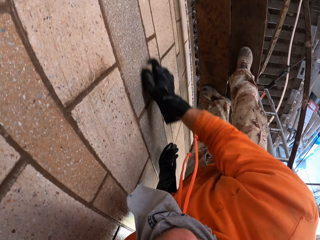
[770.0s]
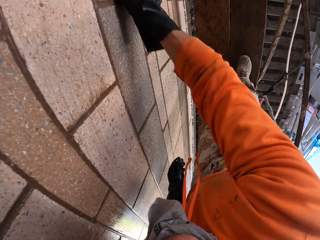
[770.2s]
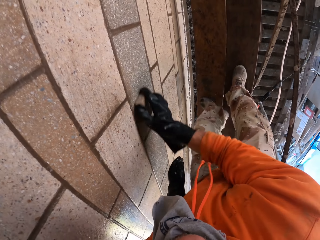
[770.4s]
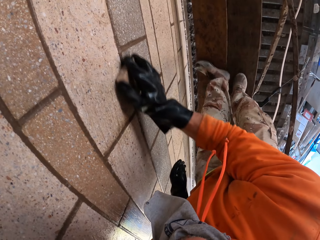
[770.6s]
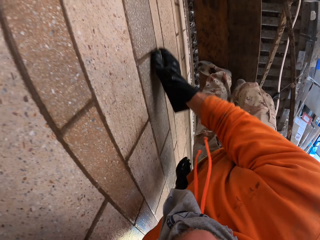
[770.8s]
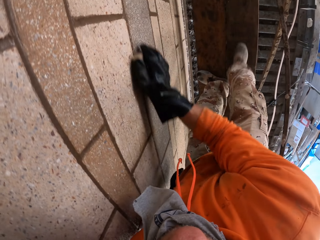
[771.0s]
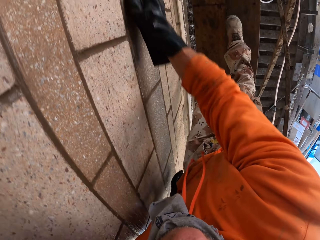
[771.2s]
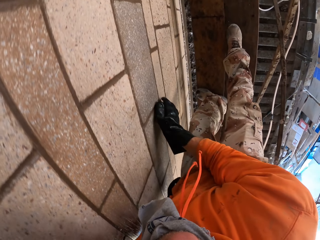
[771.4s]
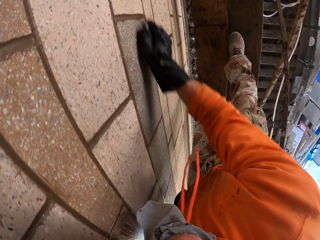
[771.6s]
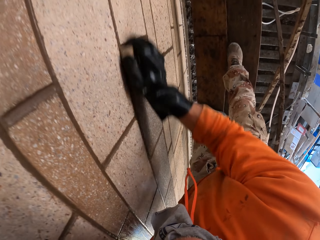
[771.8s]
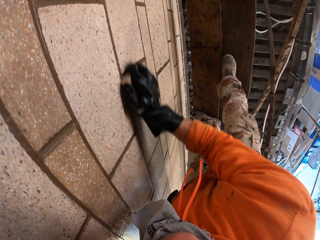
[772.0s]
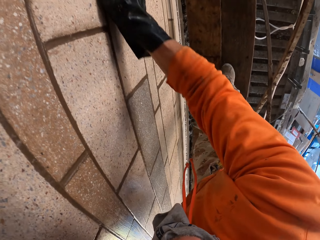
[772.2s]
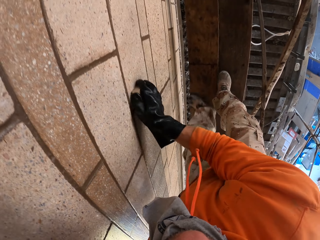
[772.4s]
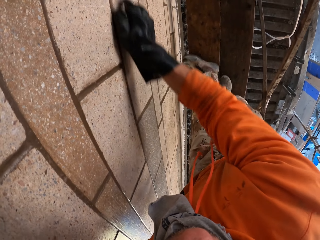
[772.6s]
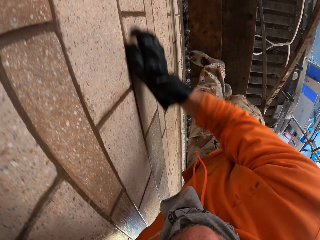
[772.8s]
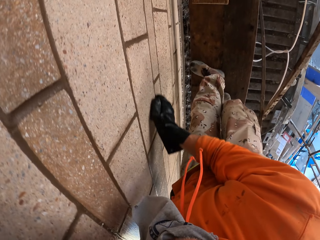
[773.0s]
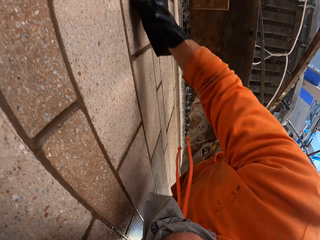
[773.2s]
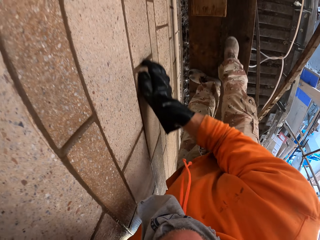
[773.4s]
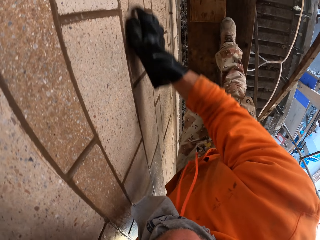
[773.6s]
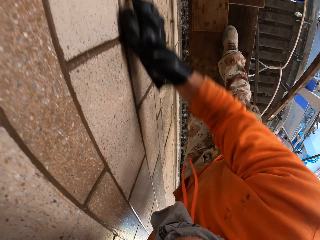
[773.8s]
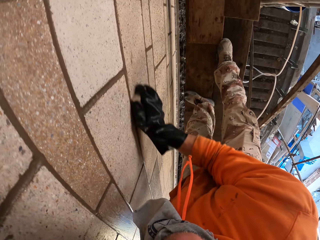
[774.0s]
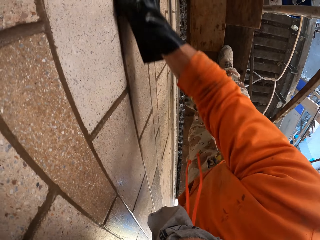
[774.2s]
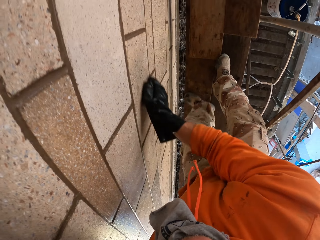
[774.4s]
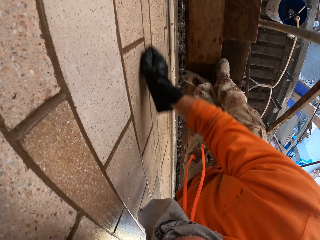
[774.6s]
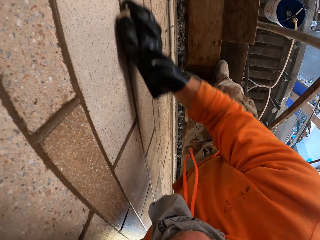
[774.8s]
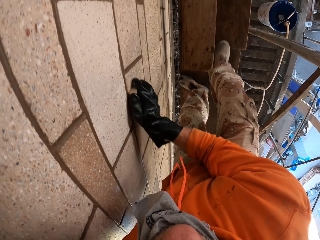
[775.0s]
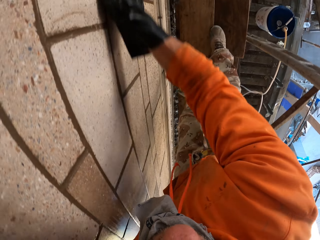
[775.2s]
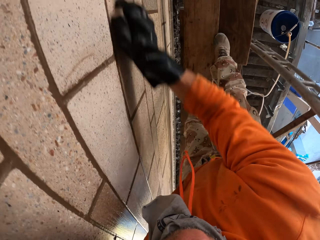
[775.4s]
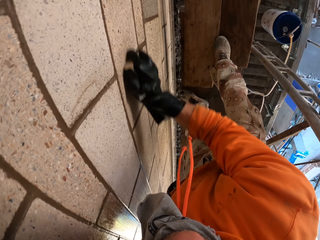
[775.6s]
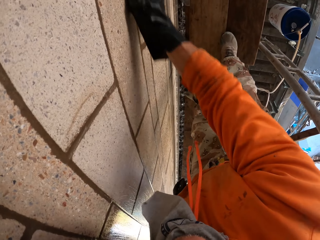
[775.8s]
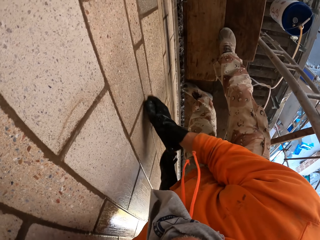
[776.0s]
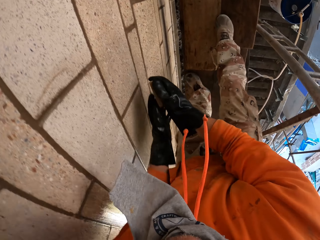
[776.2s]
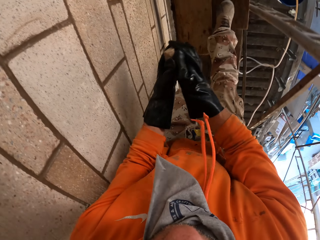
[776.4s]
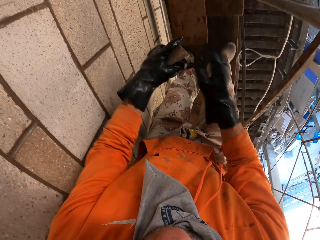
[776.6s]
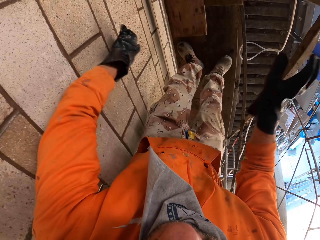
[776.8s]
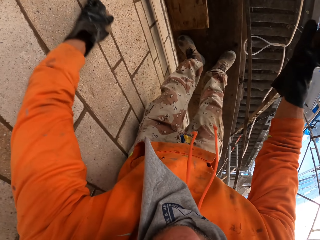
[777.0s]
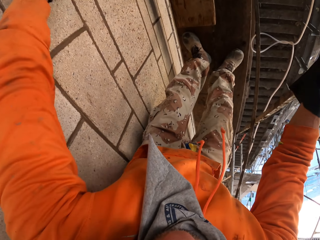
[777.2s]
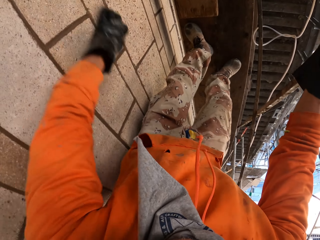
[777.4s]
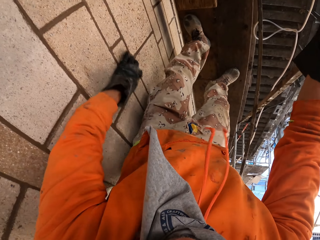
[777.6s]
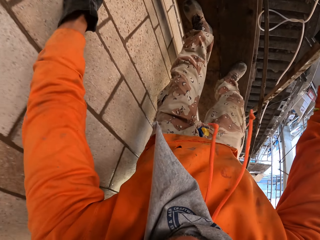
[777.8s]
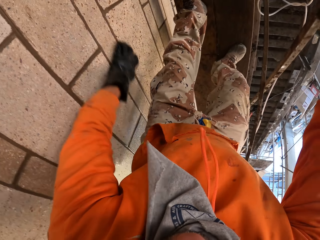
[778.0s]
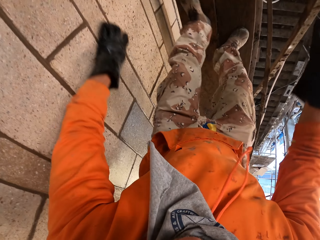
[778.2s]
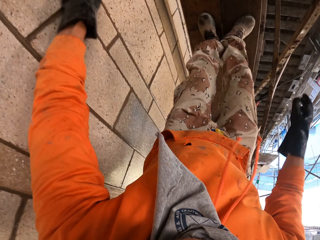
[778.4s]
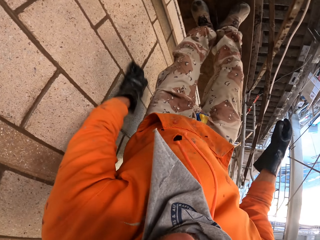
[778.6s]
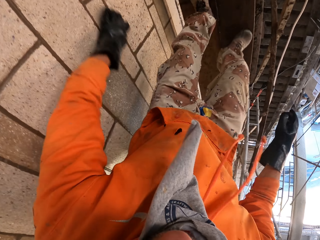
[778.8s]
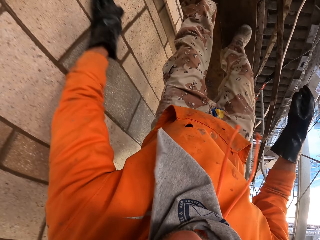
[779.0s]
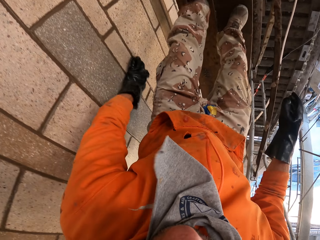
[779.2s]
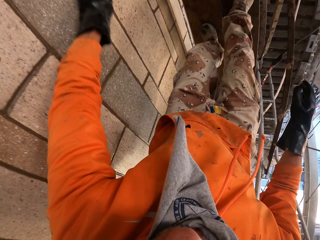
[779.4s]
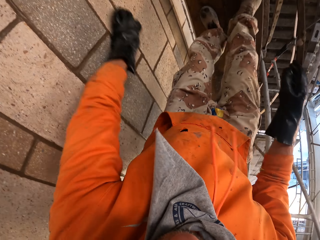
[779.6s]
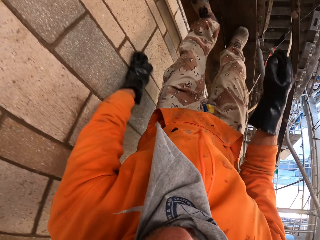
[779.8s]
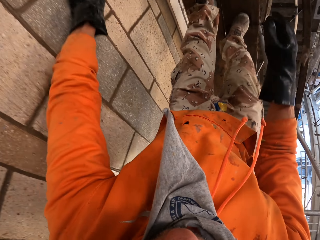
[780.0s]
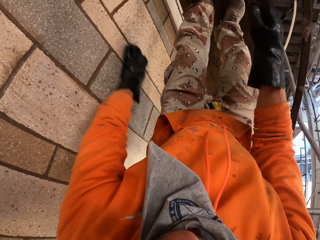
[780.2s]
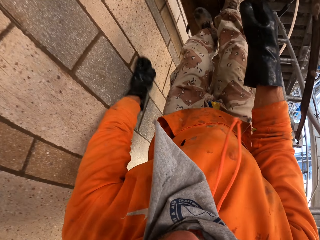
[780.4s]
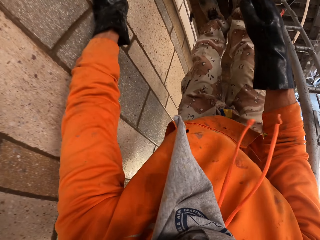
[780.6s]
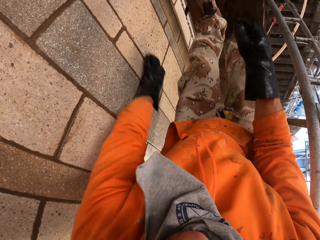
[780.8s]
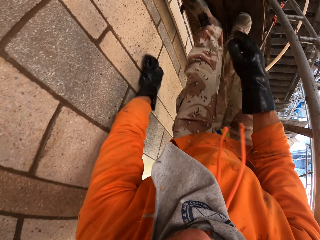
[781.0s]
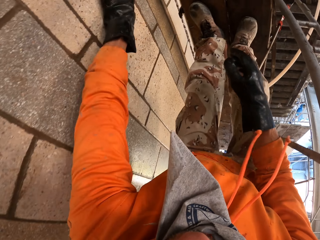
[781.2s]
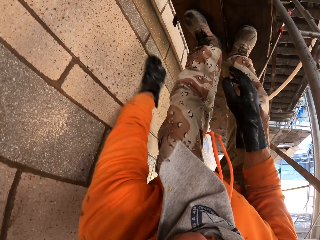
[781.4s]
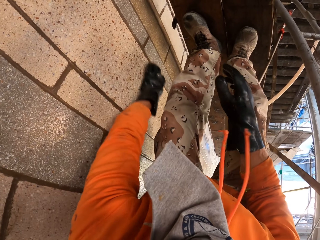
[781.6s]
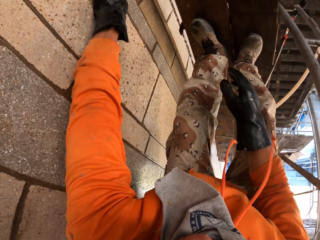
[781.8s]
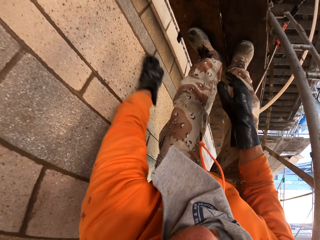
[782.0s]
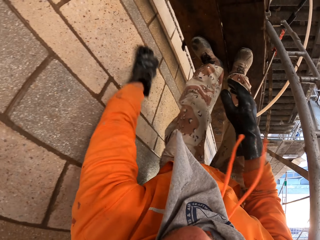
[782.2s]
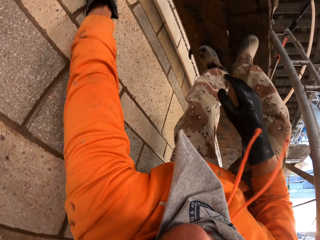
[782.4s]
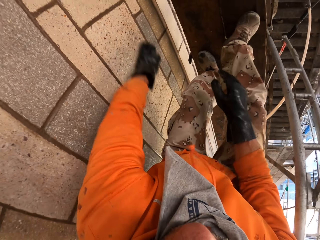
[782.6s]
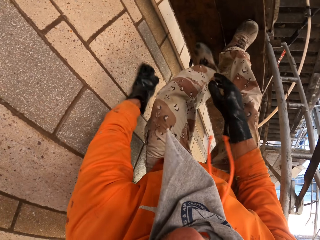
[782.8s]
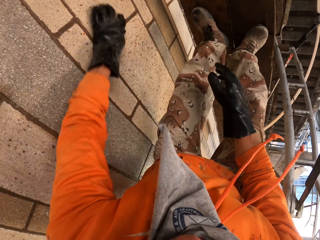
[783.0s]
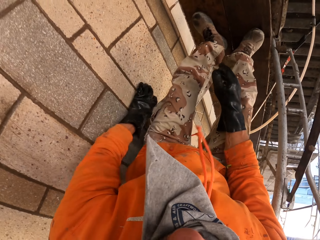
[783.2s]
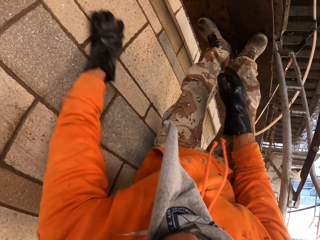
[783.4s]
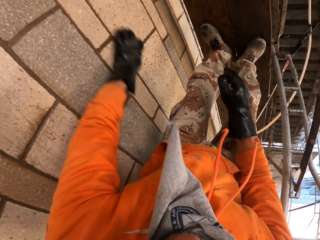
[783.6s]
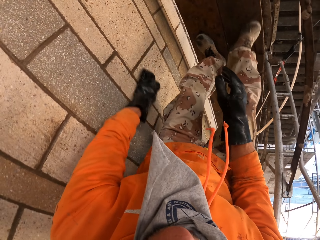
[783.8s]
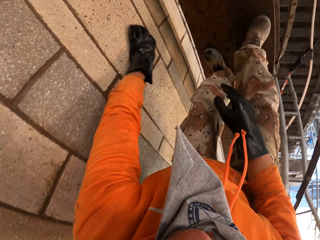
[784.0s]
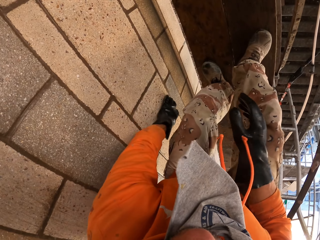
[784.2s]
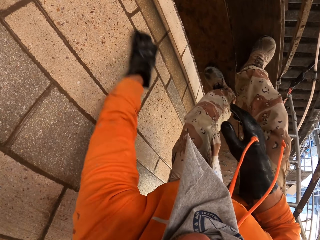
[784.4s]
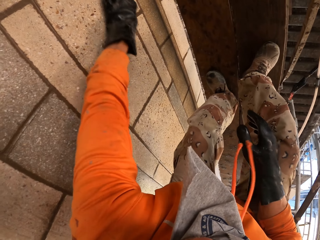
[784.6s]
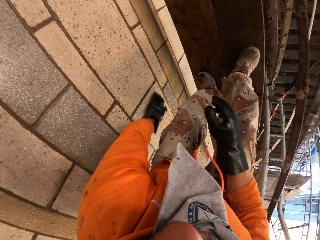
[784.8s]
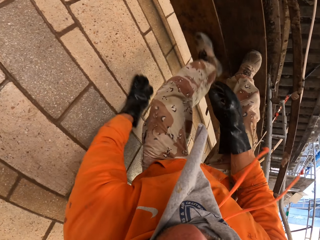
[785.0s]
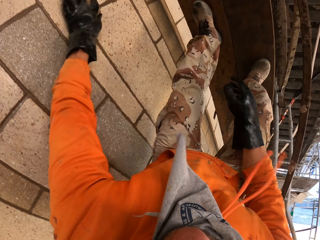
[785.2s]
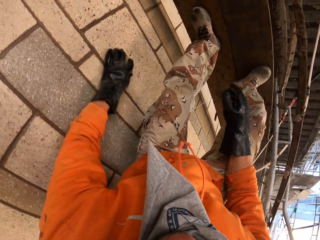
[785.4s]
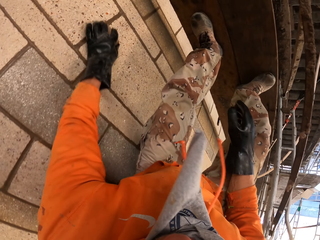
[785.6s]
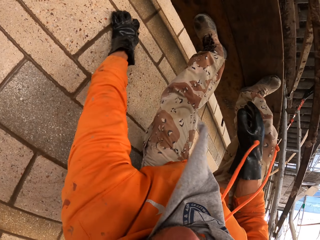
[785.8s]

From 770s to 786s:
The camera wearer takes the sponge from the right hand and puts it on the left hand. They rub the wall with the sponge. They scrub the wall street with the left hand.

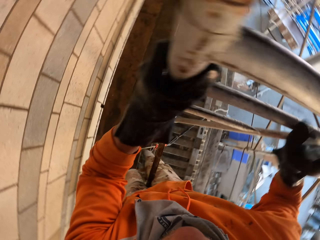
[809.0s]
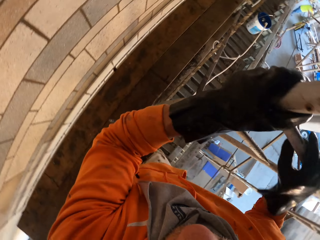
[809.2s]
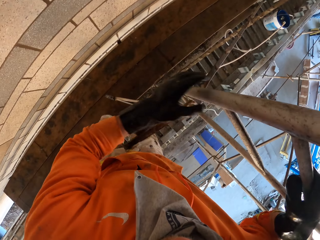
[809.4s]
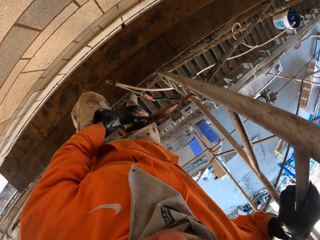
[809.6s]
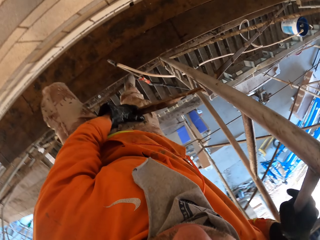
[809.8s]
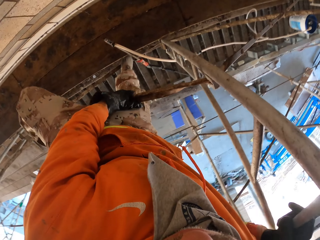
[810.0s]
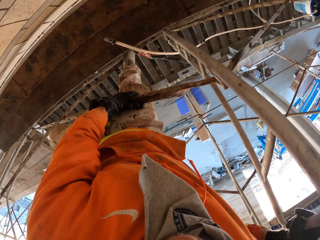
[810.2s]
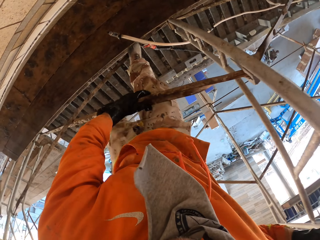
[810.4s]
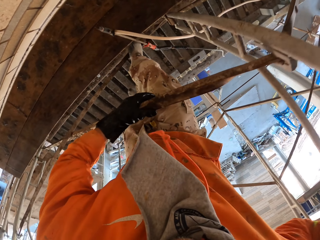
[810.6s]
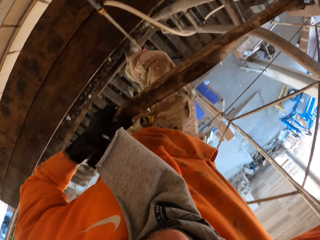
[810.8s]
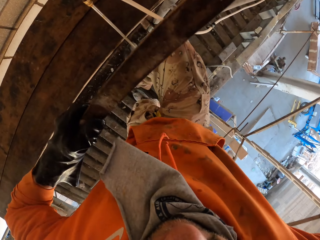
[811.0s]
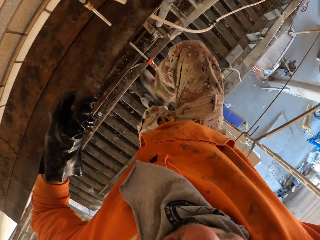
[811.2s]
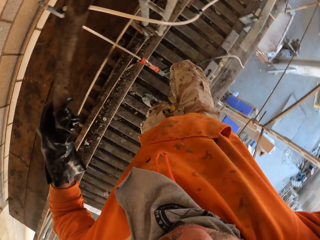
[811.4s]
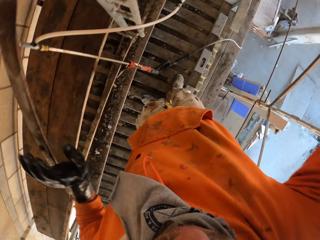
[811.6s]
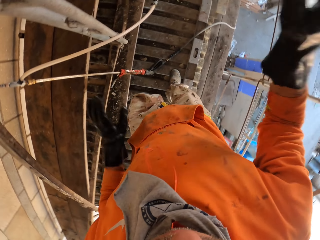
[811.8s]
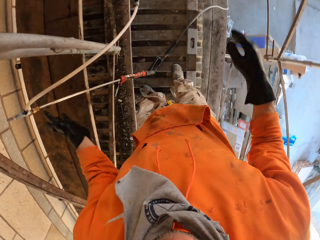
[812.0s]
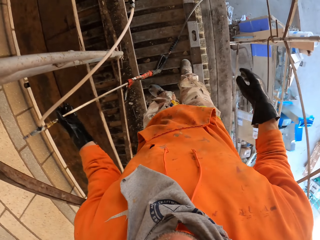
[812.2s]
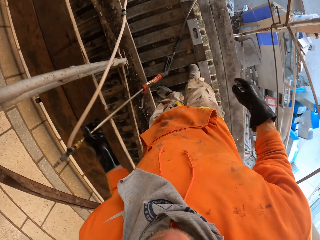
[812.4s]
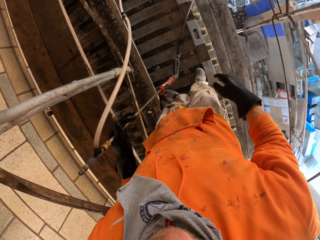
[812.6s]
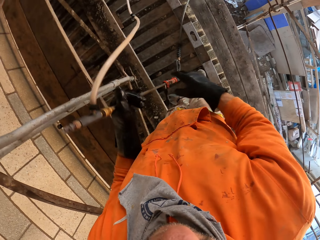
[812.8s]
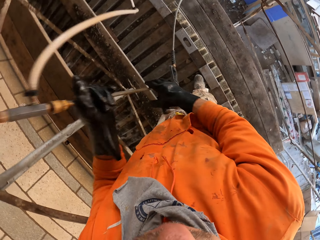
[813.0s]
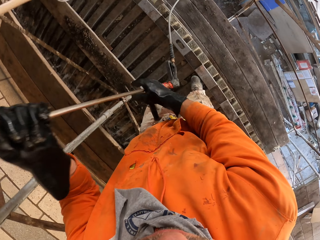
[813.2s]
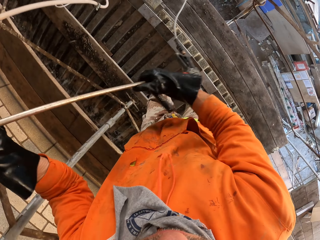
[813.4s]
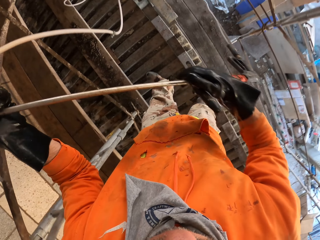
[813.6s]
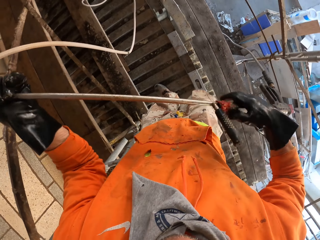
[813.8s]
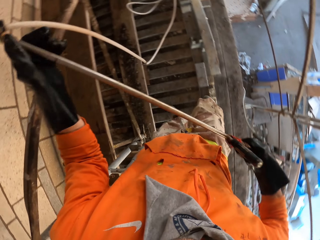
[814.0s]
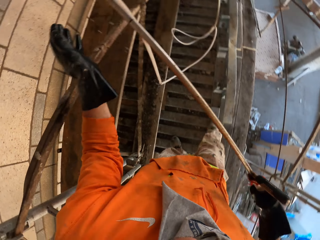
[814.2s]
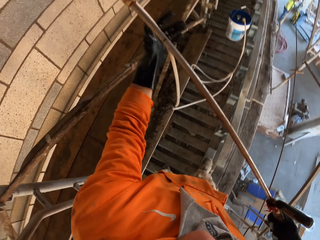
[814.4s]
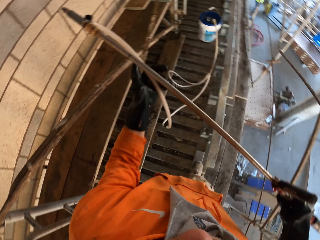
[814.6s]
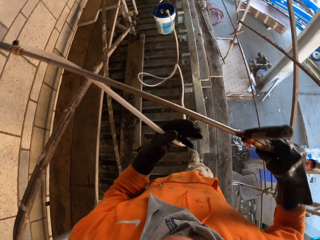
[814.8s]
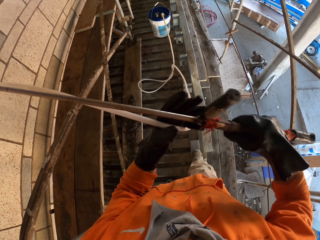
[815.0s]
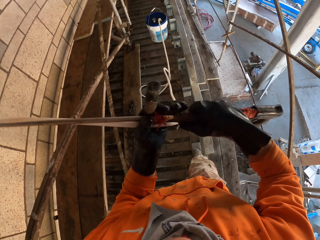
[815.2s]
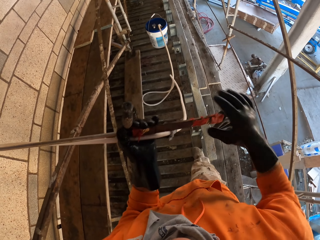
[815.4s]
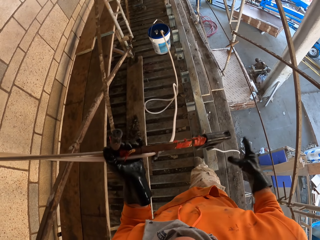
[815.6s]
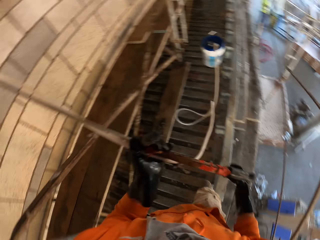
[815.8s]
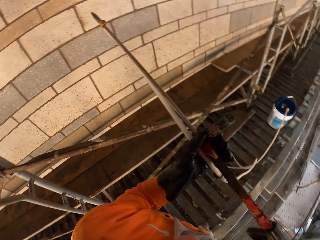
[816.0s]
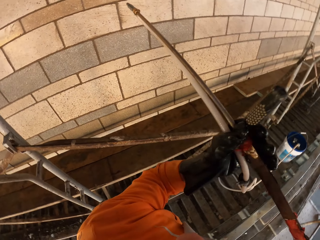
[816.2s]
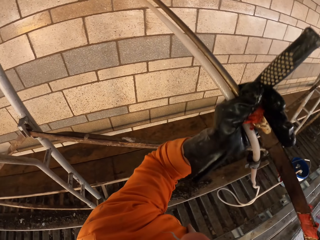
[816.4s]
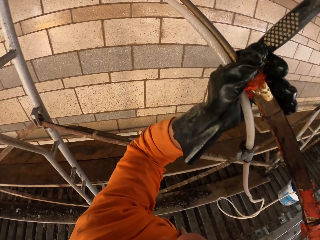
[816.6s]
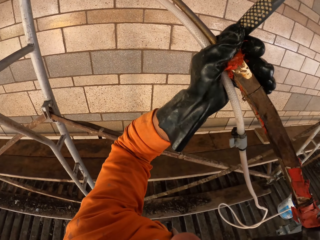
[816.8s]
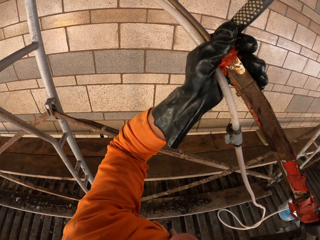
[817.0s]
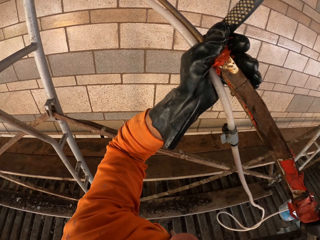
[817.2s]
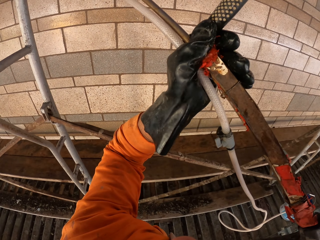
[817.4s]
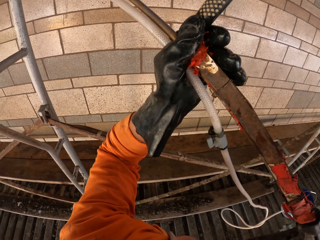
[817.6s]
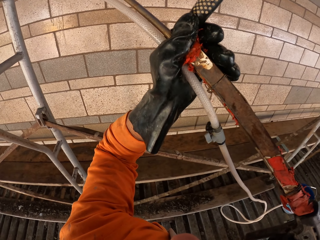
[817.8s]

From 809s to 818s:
The camera wearer takes a pressure gun. They lift the pressure gun on the scaffold. They adjust the pipe on the pressure gun. They take the nozzle pipe. They spray the fly over wall street with a sprayer.
